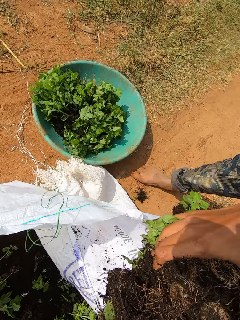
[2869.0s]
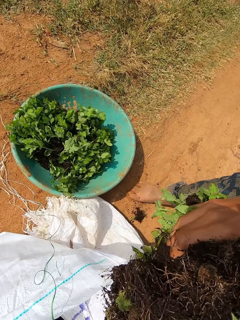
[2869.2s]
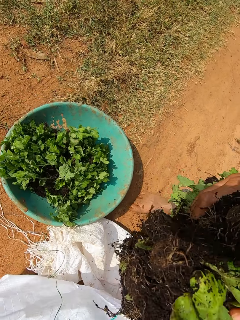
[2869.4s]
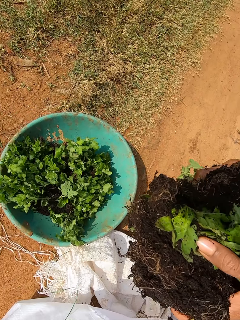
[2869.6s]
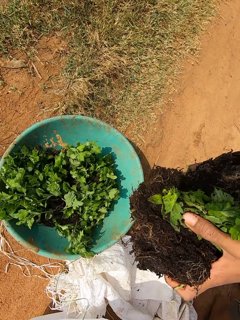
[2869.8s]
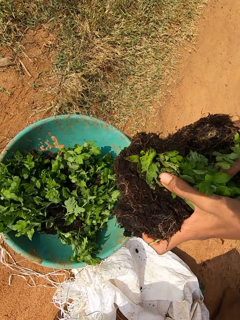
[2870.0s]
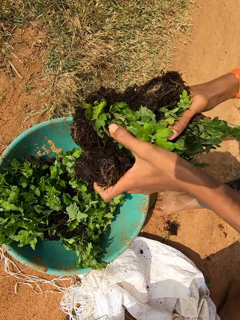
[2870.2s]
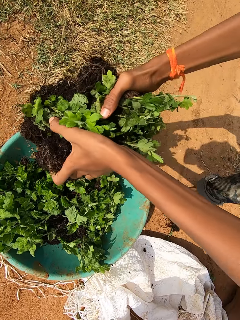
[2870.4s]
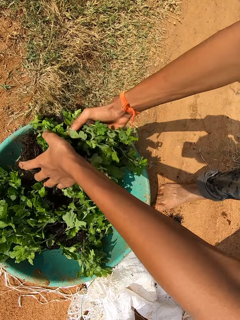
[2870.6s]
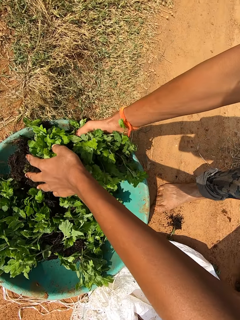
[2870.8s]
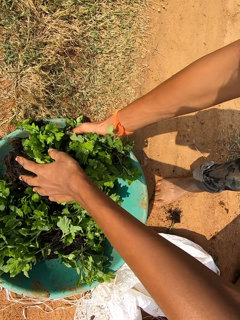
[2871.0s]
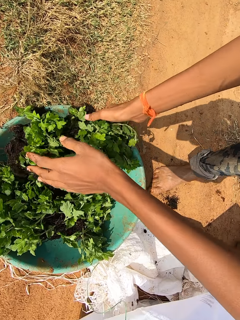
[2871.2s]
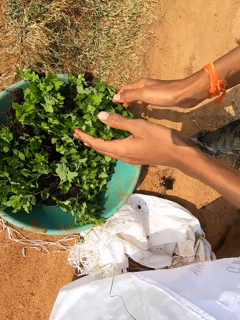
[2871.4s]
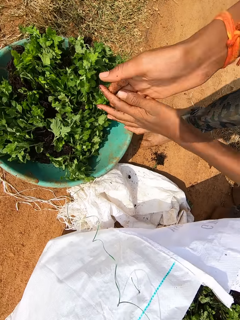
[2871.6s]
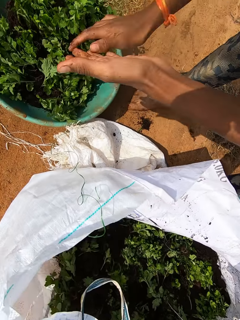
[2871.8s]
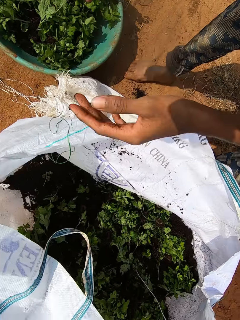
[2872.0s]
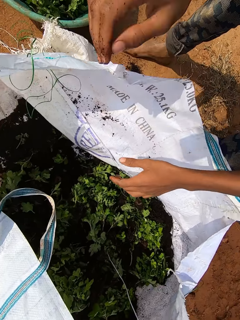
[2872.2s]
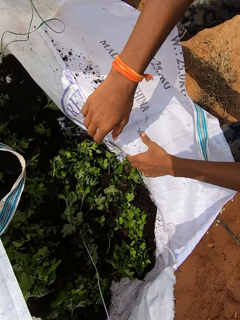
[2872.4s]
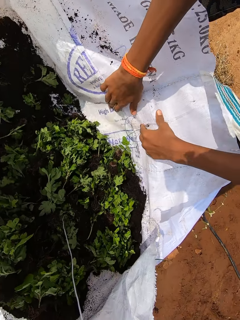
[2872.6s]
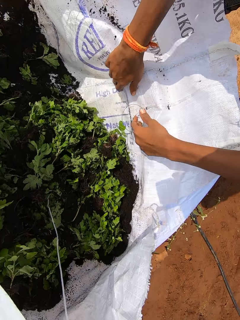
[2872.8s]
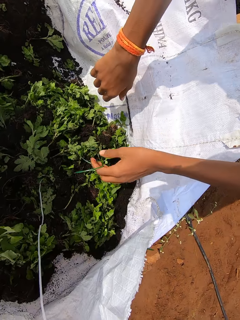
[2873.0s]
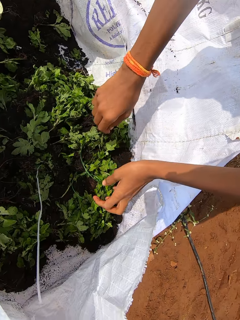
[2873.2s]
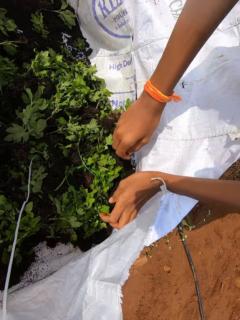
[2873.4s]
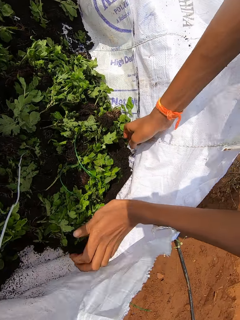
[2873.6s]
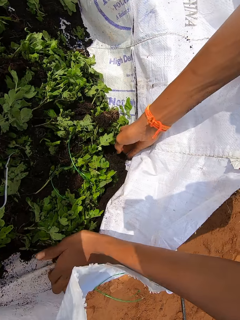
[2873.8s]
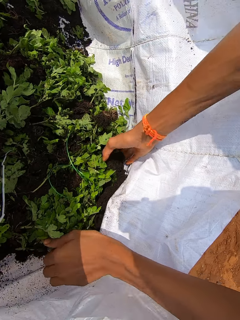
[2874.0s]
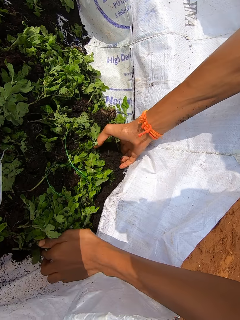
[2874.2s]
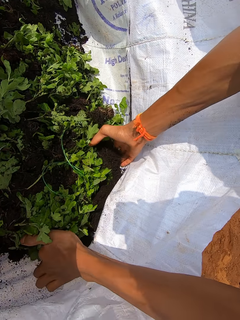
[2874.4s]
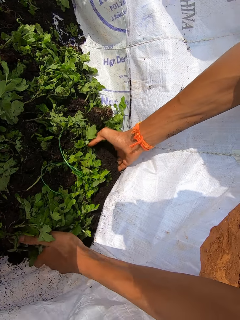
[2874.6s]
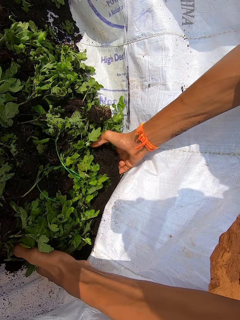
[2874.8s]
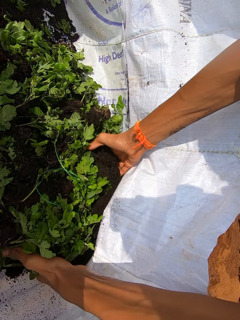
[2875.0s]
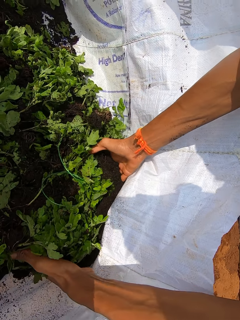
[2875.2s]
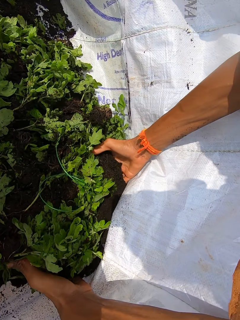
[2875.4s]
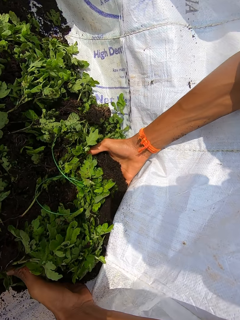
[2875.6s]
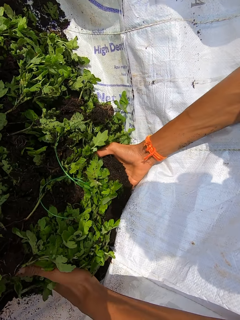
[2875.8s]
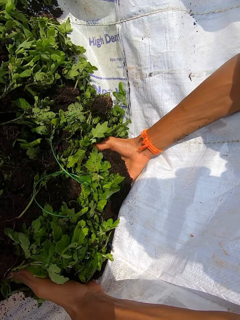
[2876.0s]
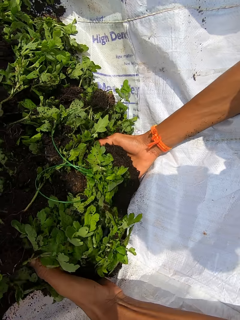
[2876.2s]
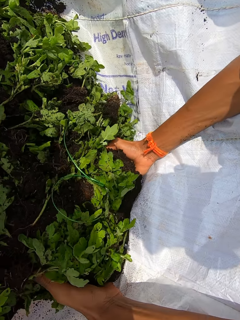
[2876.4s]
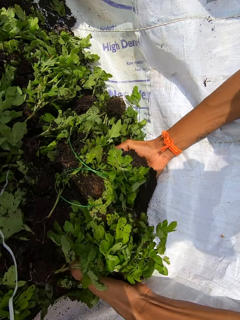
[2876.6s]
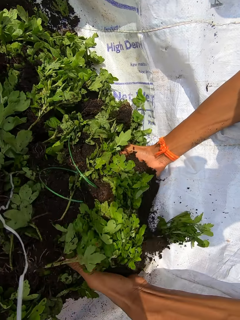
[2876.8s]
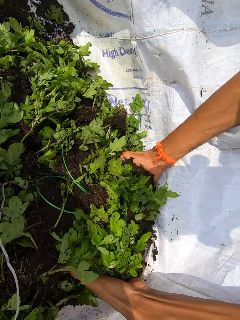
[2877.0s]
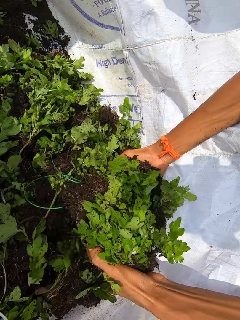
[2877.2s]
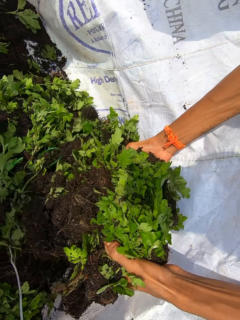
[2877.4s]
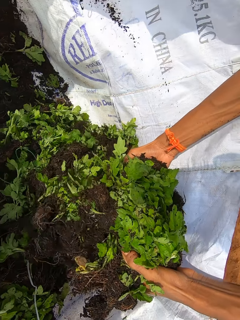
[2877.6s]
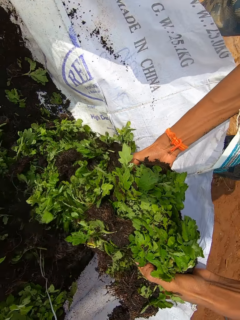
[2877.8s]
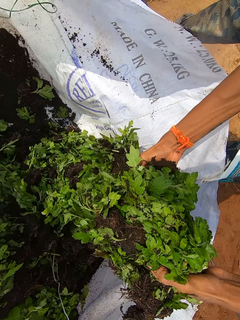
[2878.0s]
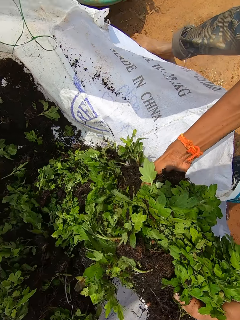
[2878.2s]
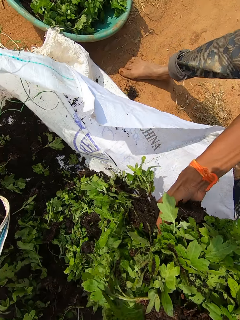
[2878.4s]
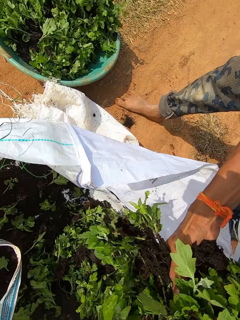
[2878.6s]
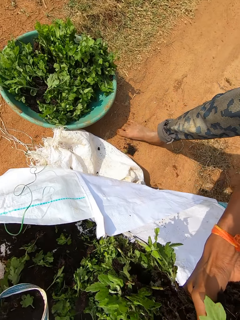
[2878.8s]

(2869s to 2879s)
The camera wearer drops the lettuce seedlings in the bowl on the ground with his hands. He shakes sand off his hands and rubs his hands. He inserts his right hand into the bag on the ground. He inserts his left hand into the bag on the ground. He adjusts the bag on the ground with his hands. He picks lettuce seedlings from the bag on the ground with his hands.

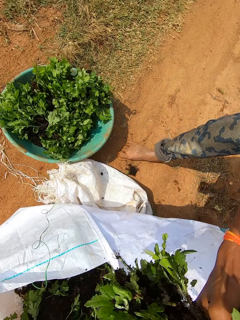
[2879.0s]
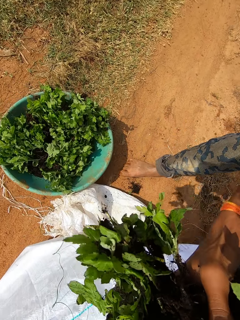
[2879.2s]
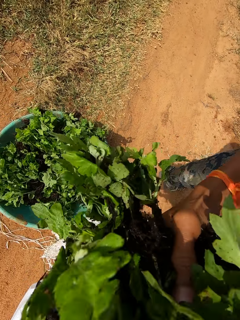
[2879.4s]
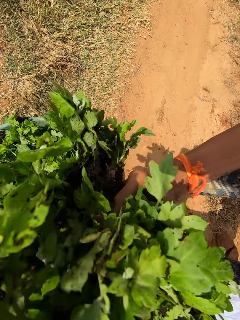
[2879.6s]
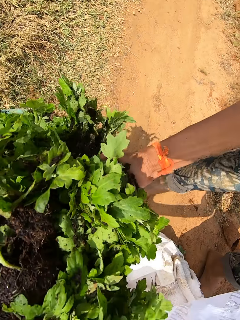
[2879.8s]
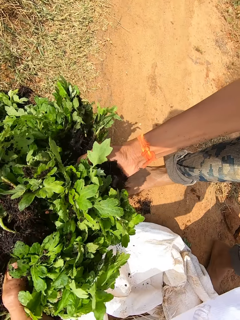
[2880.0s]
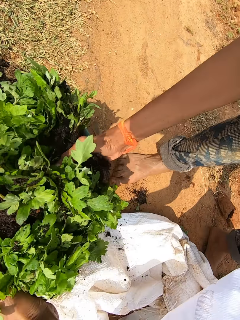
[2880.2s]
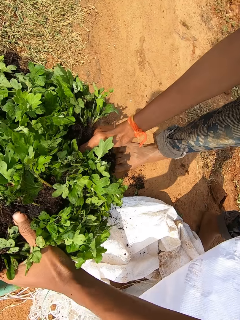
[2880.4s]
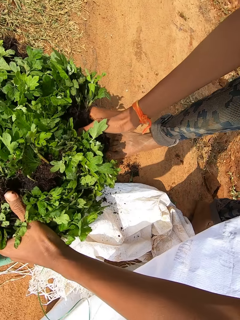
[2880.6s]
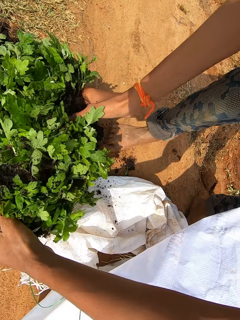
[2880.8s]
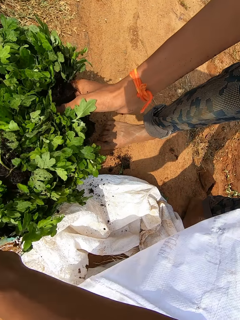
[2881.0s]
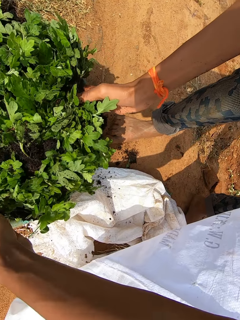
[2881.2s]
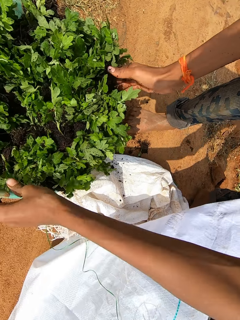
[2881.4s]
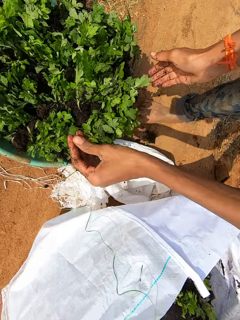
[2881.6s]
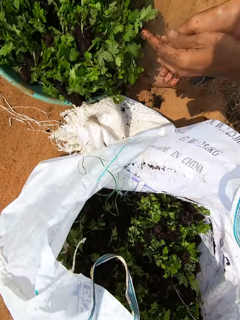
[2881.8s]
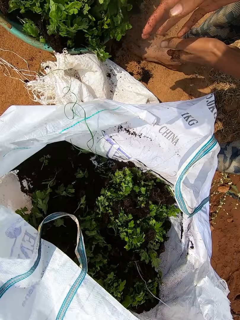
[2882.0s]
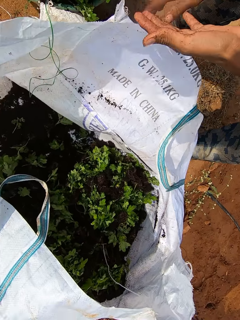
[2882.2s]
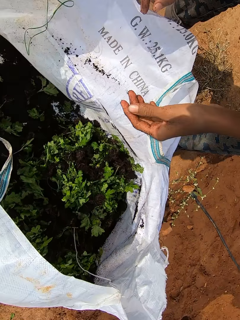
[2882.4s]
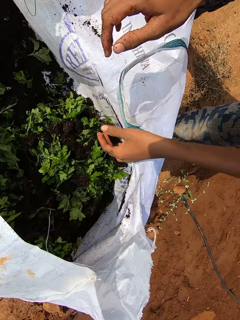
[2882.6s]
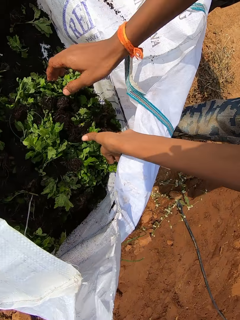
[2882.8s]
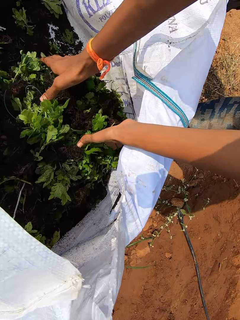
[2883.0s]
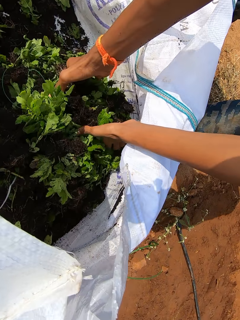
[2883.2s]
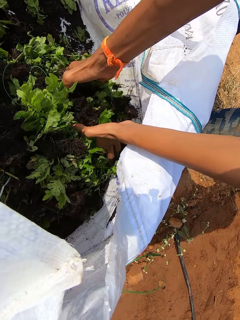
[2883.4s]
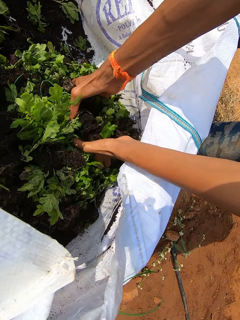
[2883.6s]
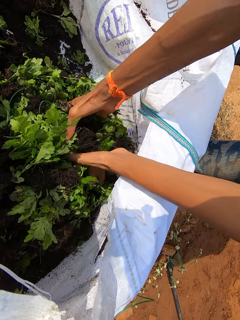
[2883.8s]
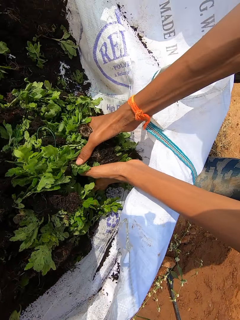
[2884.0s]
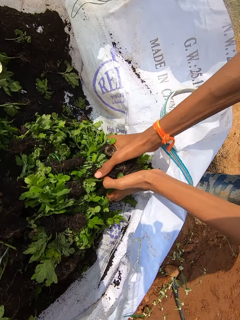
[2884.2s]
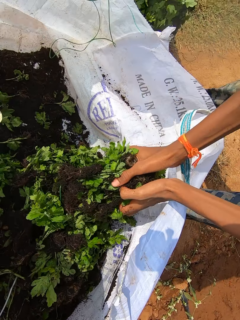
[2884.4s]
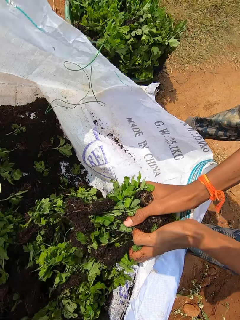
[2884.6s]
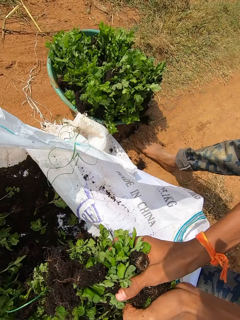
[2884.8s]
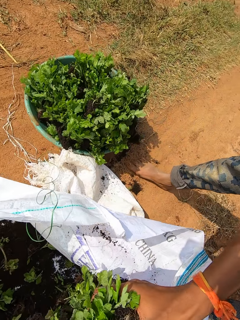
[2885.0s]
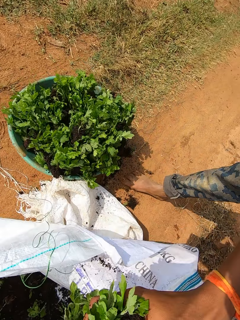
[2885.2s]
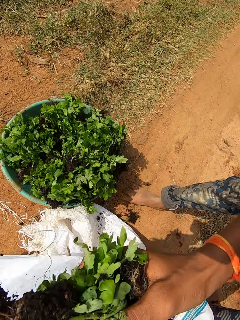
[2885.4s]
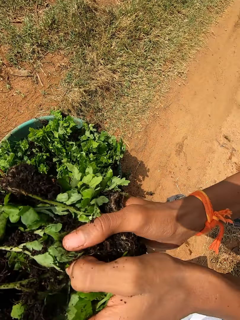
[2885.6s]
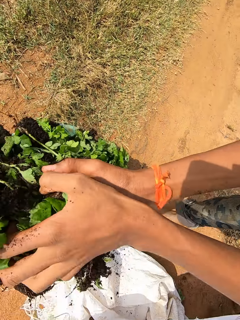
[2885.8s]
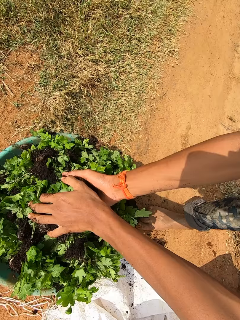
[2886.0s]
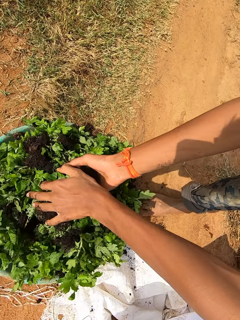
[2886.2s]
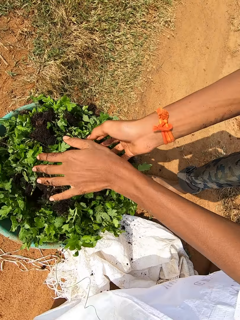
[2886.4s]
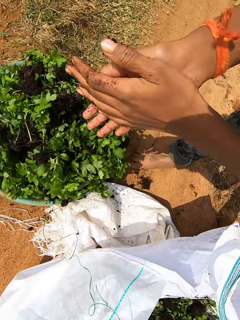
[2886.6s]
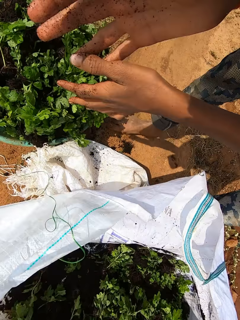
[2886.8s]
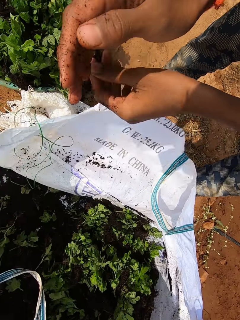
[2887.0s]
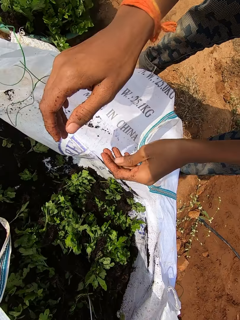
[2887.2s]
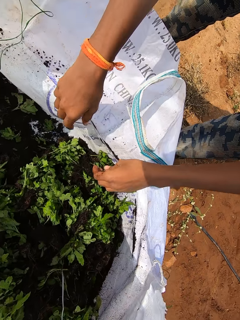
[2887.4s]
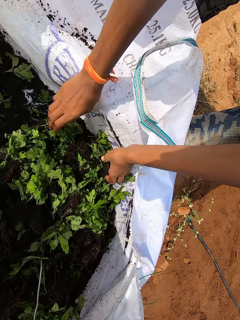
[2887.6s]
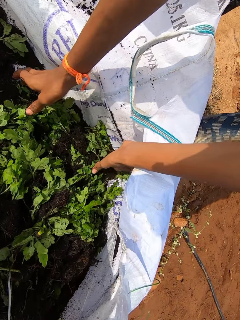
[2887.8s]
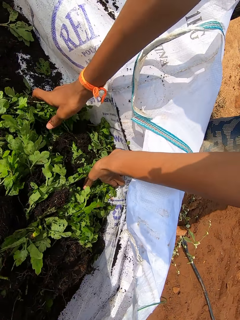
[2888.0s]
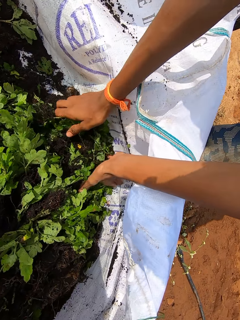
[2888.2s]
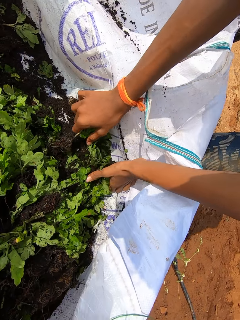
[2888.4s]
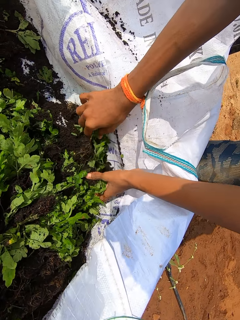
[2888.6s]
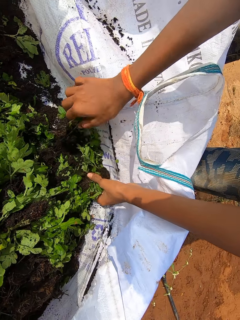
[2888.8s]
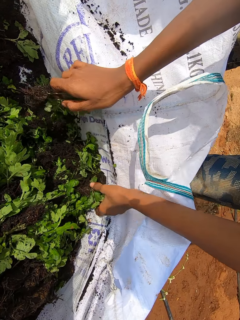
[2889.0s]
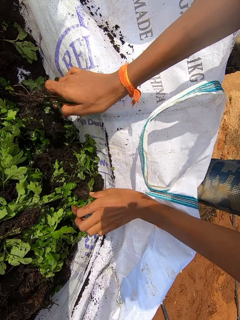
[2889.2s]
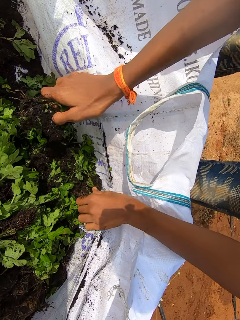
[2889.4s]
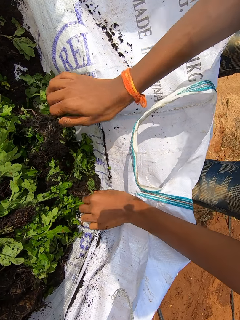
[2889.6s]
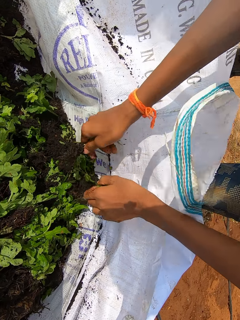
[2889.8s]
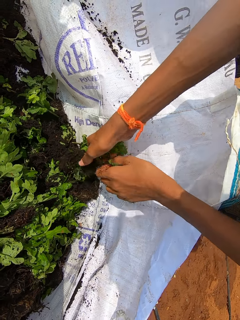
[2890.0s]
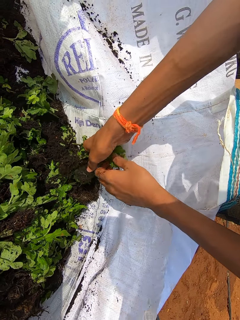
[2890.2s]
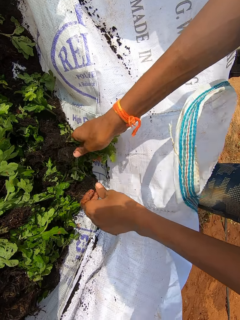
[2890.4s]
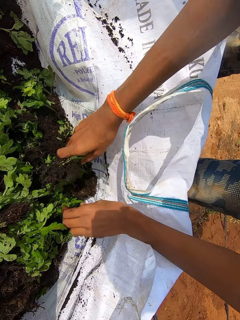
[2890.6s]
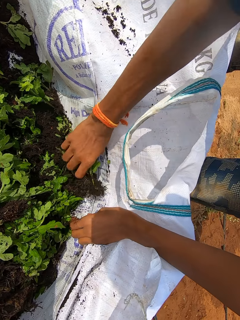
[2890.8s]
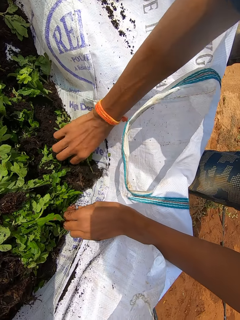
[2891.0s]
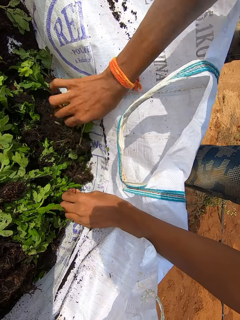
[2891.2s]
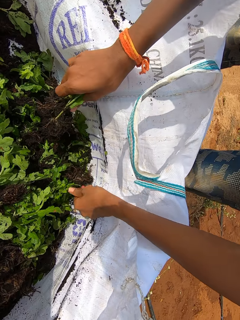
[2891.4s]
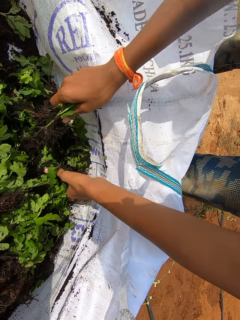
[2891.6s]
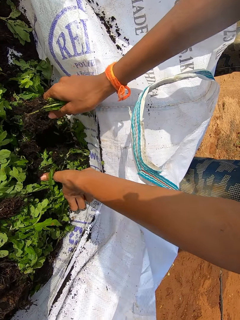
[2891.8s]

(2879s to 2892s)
The camera wearer drops the lettuce seedlings in the bowl on the ground with his hands. He shakes sand off his hands. He inserts his hands into the bag on the ground. He picks lettuce seedlings from the bag on the ground with his hands. He drops the lettuce seedlings in the bowl on the ground with his hands. He shakes sand off his hands and rubs his hands. He inserts his hands into the bag on the ground. He picks lettuce seedlings from the bag on the ground with his hands.
